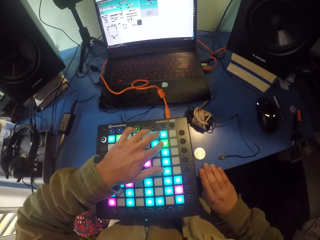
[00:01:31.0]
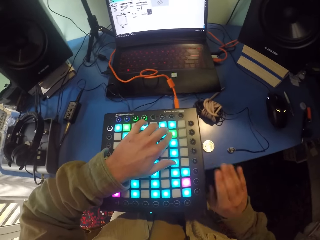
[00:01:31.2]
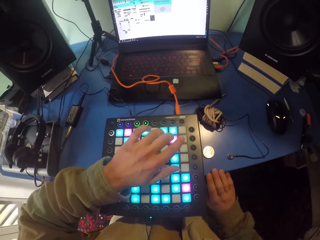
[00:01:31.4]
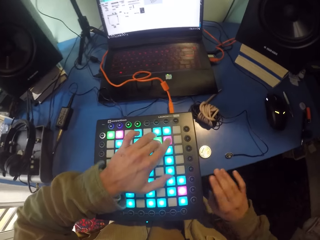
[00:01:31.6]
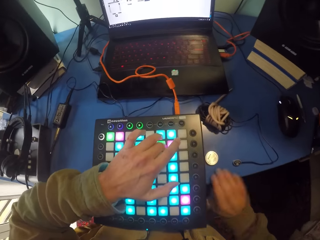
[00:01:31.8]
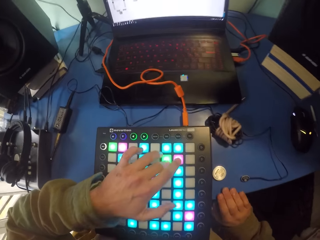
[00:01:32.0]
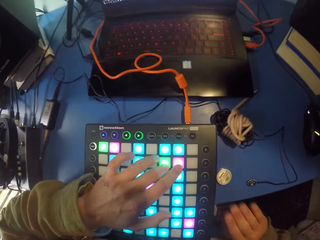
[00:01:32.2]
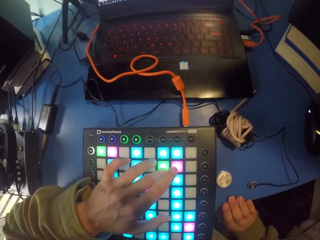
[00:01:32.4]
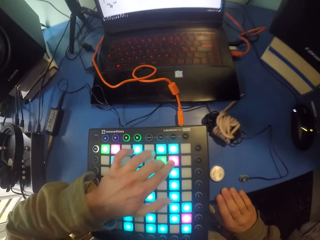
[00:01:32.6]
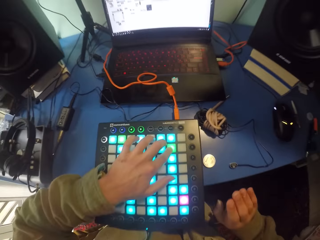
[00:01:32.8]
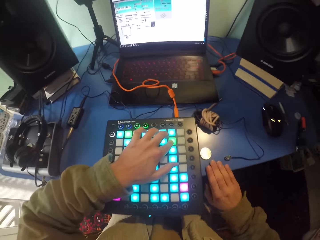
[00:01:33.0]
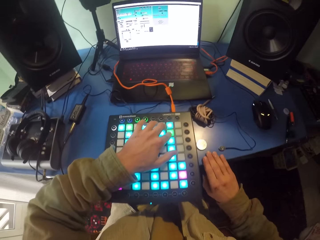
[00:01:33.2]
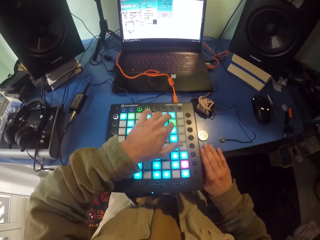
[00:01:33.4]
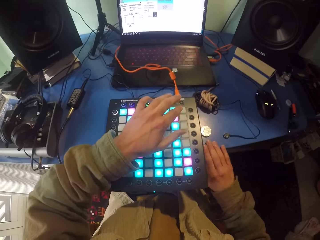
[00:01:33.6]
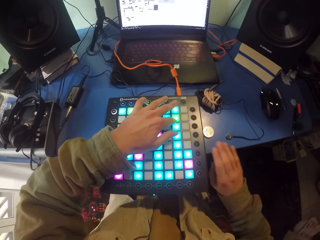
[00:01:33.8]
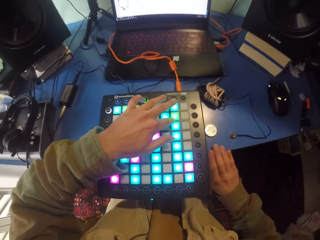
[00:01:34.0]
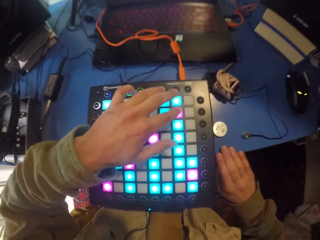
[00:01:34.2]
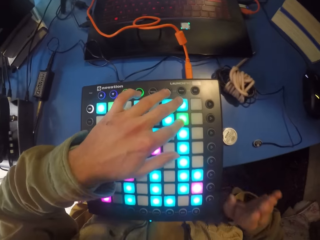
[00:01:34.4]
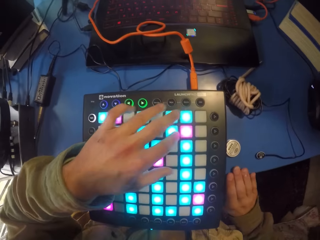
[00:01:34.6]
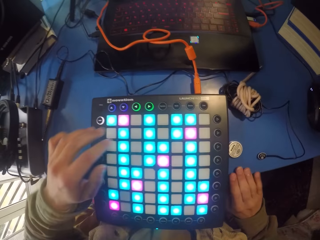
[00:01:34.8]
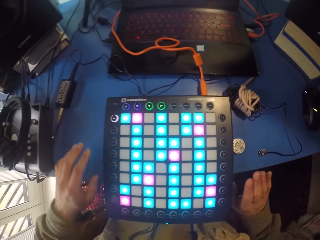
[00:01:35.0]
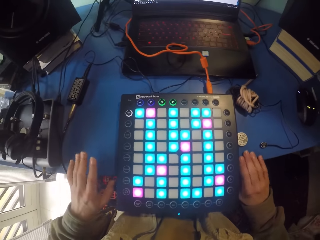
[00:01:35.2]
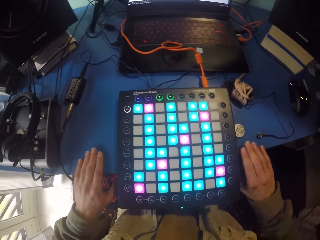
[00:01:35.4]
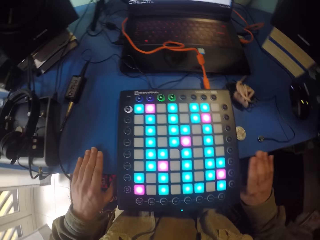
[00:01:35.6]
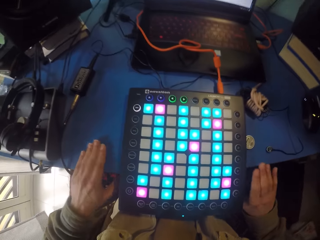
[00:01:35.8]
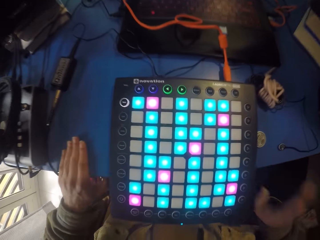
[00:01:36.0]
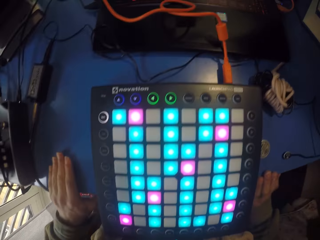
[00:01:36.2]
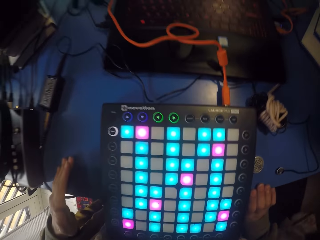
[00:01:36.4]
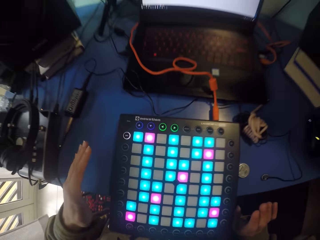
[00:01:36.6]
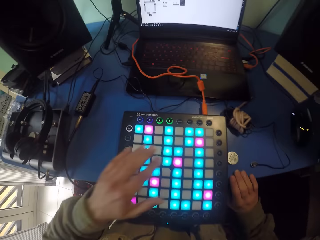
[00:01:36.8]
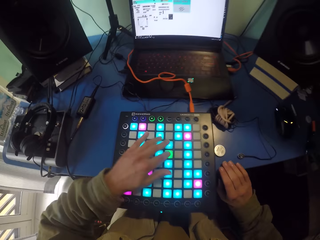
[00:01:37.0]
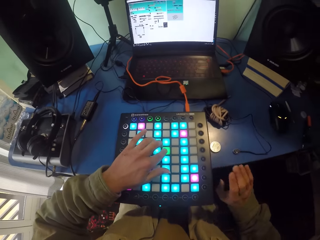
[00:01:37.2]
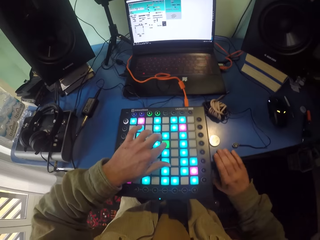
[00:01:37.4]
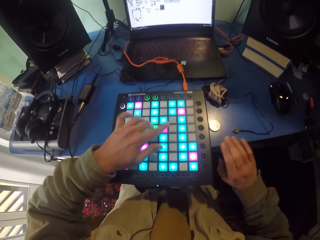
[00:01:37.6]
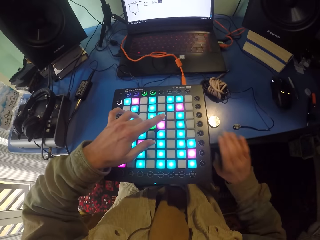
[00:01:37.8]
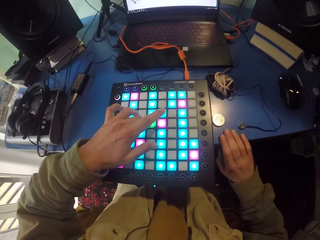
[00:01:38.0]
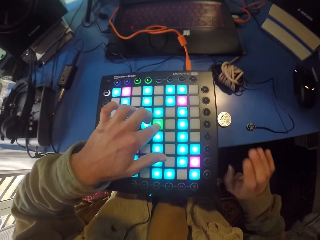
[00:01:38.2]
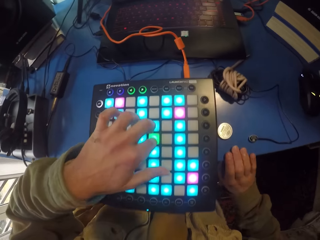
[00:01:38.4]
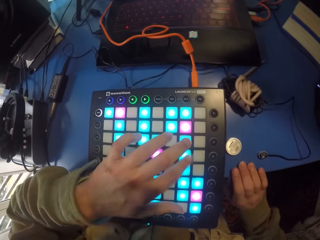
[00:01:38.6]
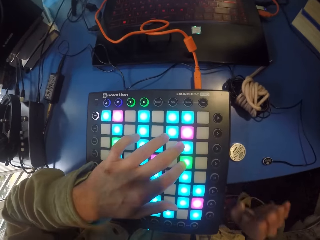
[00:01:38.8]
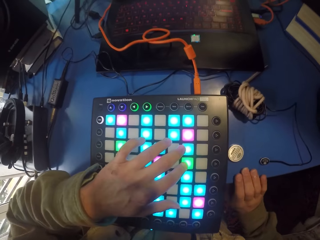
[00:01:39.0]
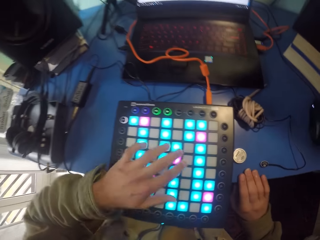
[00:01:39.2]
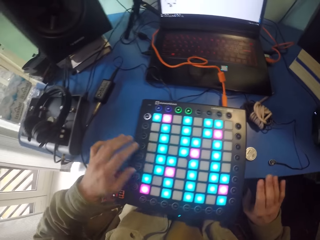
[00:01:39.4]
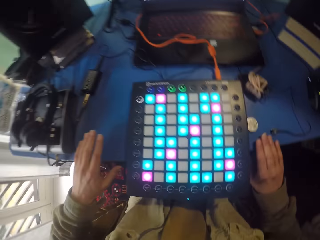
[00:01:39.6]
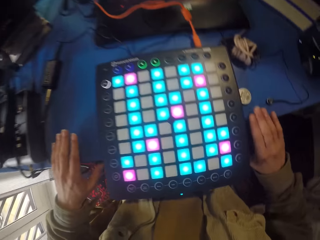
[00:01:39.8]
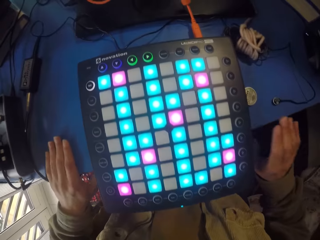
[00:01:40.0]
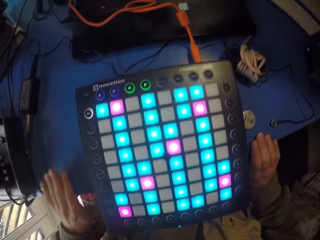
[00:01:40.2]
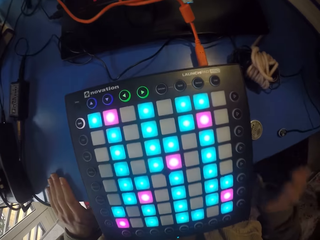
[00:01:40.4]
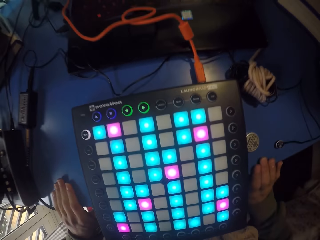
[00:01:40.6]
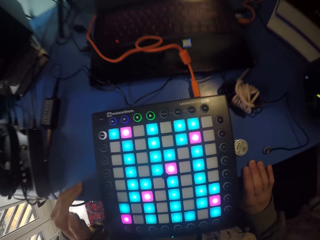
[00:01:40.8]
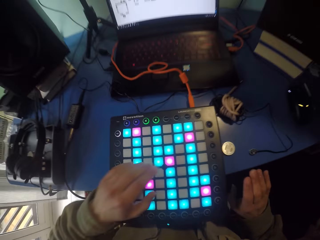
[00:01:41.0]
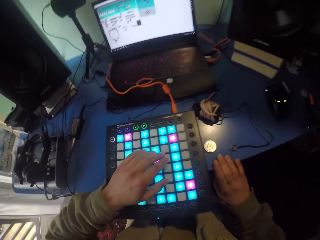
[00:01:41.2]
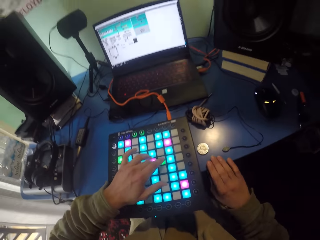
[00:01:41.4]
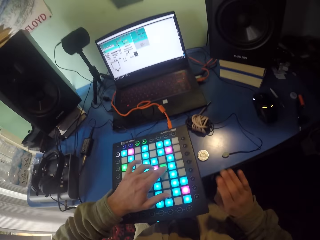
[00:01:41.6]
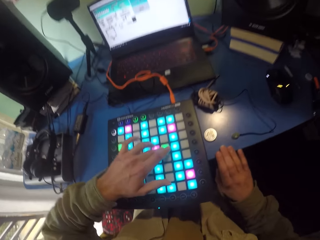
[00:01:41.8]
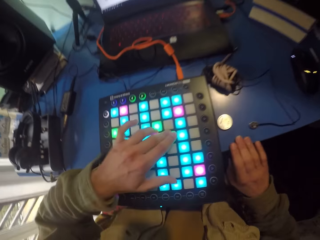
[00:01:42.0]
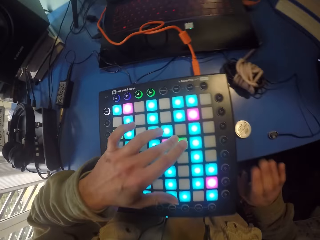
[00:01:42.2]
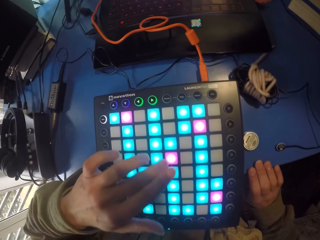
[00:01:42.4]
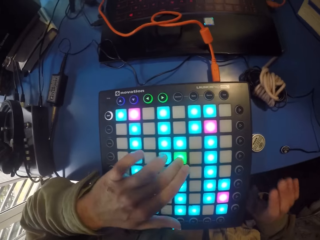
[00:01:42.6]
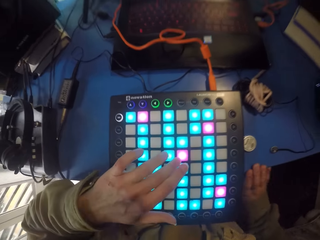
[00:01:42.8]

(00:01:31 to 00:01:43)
The camera wearer touches the Novation. They tap fingers on the table.

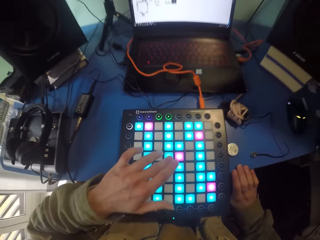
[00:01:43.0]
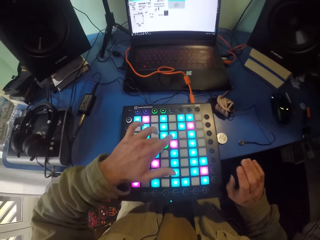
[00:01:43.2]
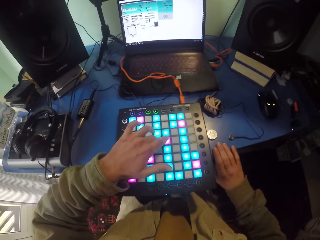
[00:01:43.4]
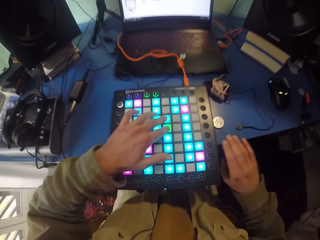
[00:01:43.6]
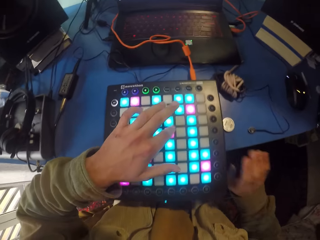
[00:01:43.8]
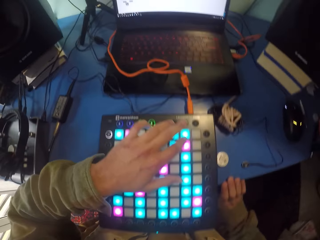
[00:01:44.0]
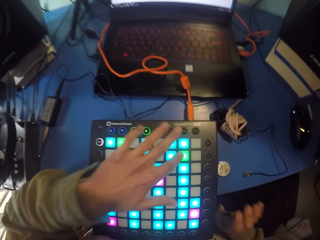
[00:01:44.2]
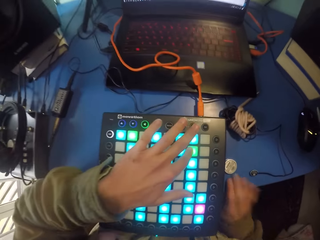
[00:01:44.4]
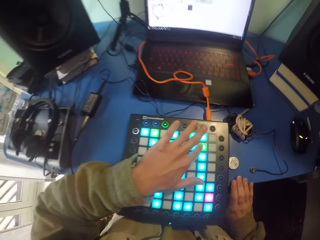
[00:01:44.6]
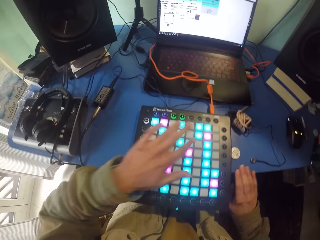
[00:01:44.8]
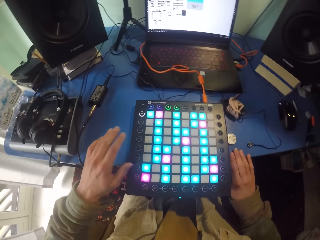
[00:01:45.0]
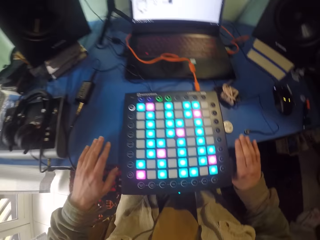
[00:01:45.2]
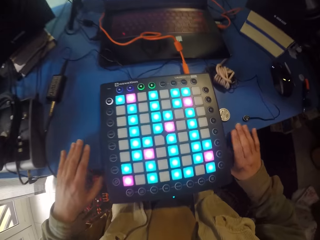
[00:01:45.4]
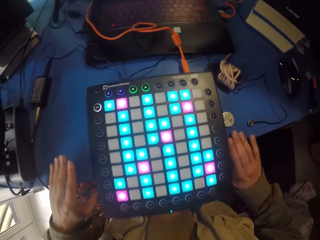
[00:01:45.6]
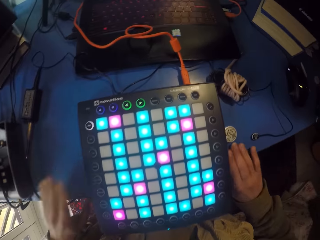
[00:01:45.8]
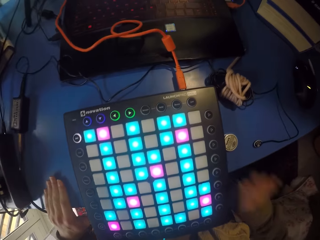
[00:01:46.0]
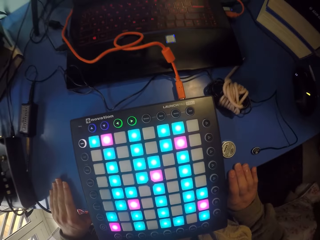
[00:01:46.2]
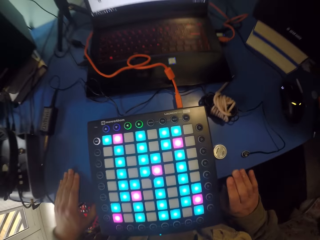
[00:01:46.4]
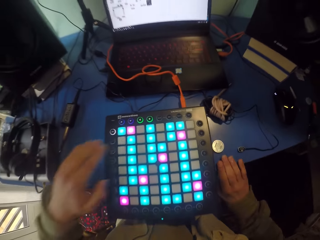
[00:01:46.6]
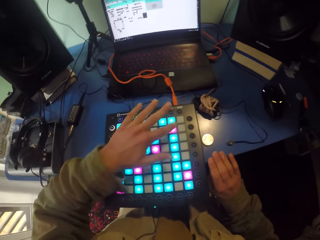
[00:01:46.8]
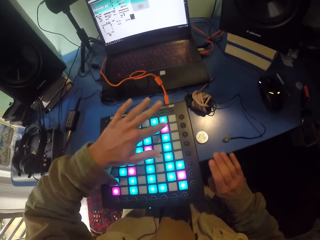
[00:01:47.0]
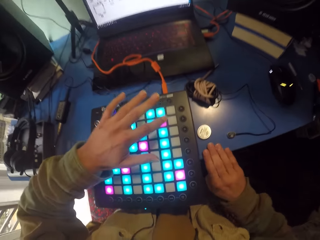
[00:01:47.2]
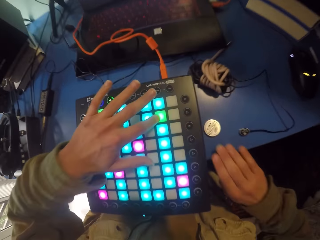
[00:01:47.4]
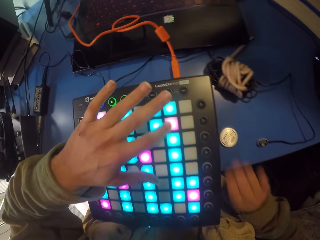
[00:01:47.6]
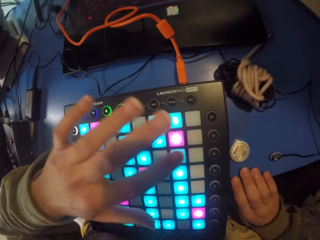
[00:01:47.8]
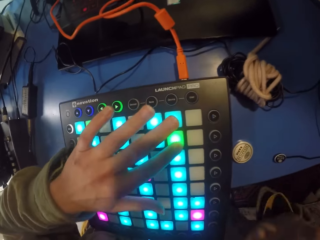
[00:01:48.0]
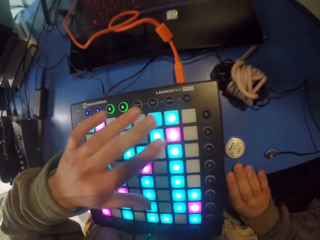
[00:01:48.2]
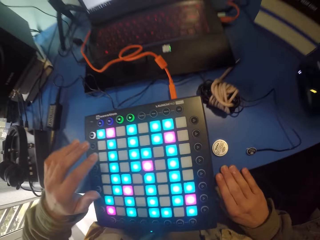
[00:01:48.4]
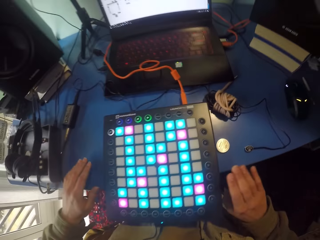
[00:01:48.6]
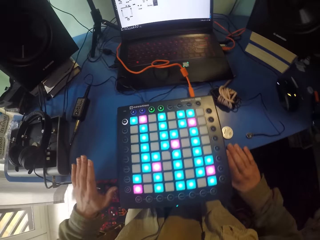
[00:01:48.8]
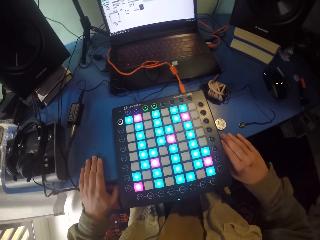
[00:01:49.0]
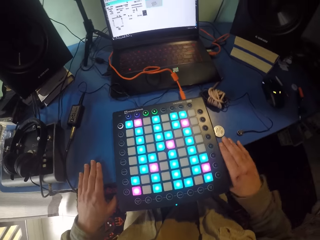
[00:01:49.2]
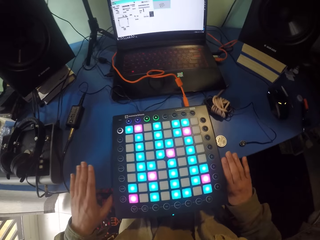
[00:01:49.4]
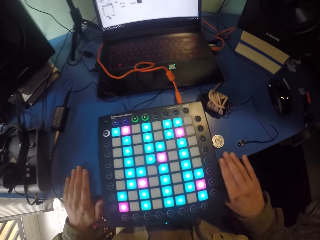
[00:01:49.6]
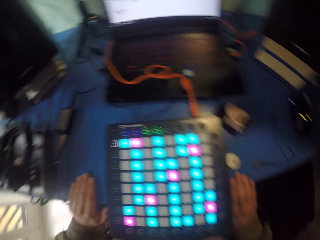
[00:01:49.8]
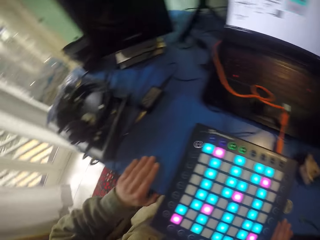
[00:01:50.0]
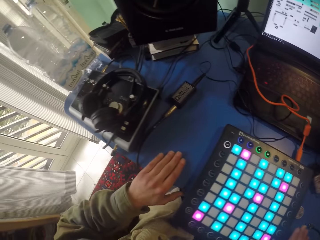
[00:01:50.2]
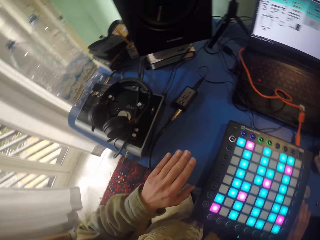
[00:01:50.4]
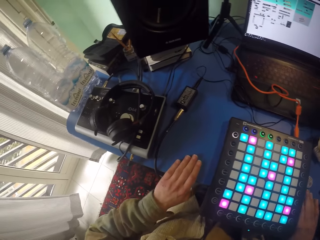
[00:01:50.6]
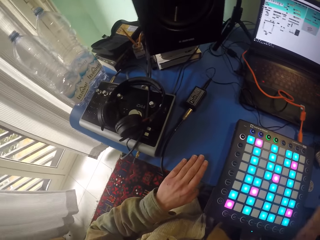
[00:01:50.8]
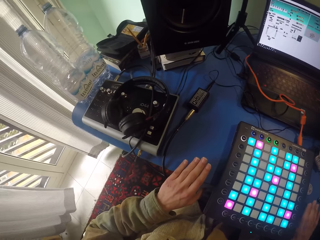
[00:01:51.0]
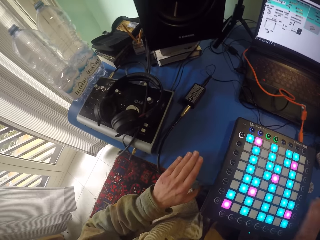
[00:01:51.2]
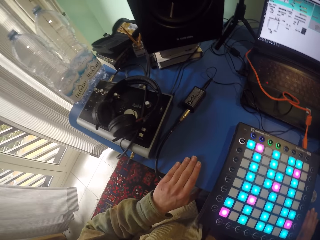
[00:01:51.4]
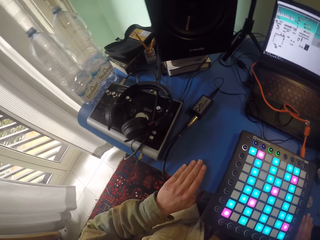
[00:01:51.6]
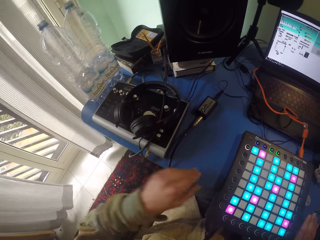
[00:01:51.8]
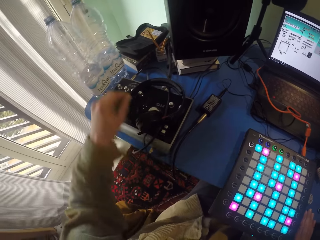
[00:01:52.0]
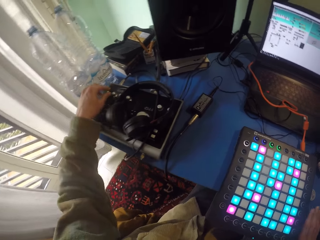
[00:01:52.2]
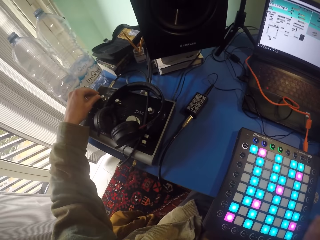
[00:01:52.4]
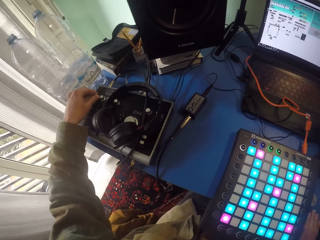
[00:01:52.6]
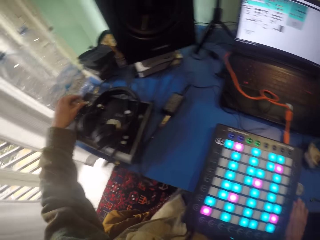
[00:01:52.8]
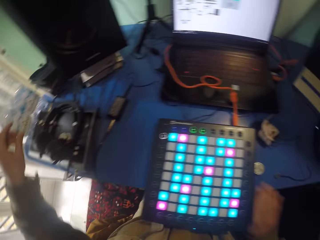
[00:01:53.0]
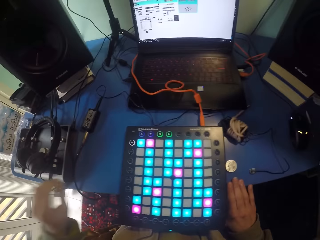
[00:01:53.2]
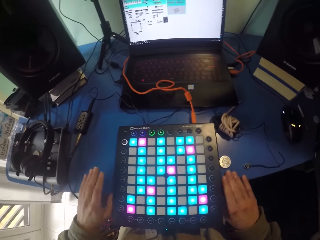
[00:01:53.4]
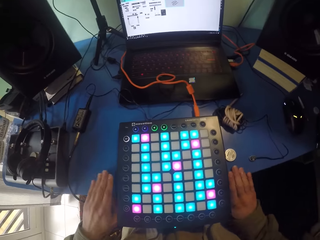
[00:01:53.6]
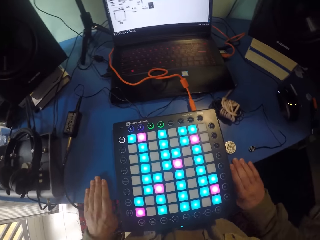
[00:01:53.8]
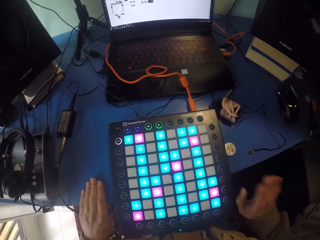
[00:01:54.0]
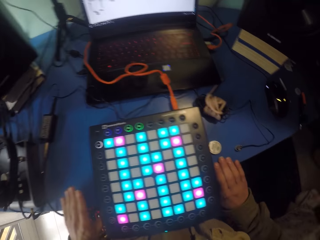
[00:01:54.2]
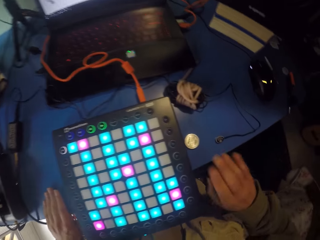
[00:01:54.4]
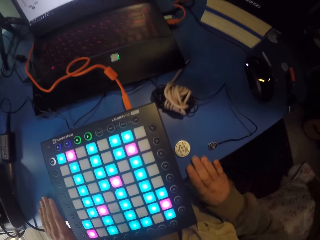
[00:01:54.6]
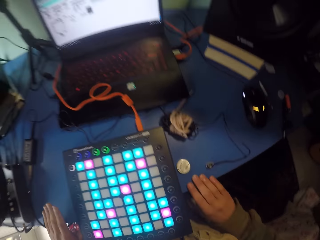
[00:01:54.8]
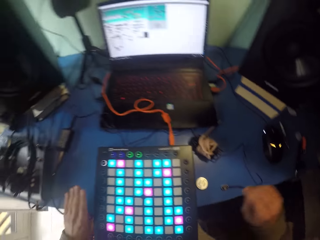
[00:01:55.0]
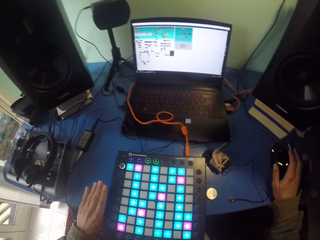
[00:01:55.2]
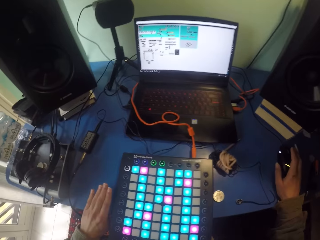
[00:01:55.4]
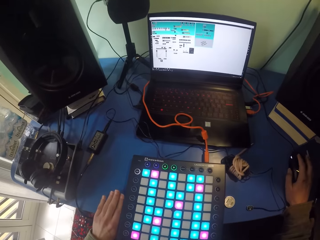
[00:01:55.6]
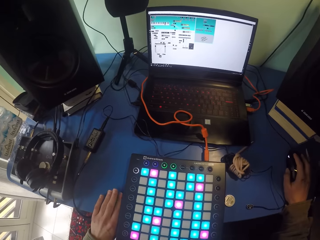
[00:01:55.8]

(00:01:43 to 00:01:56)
The camera wearer hits the table with both hands. They press the launchpad with the left hand. They hit the table with the left hand. They control the amplifier. They hit the table with both hands.
